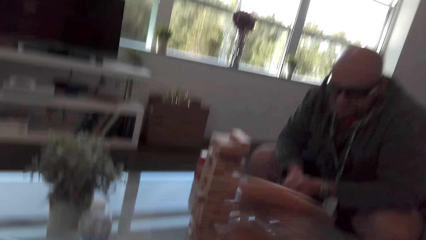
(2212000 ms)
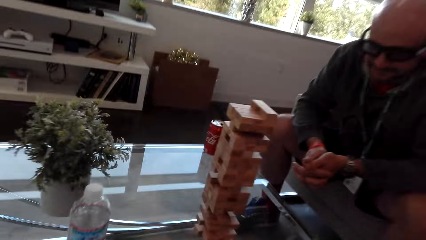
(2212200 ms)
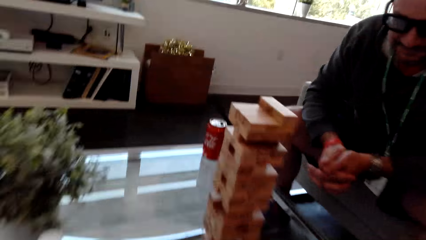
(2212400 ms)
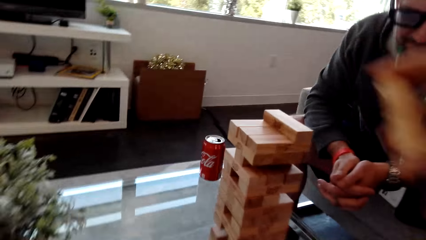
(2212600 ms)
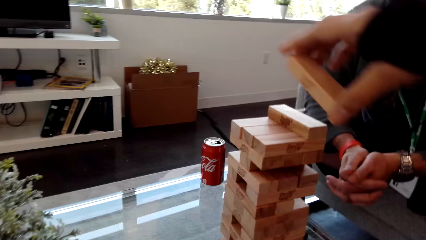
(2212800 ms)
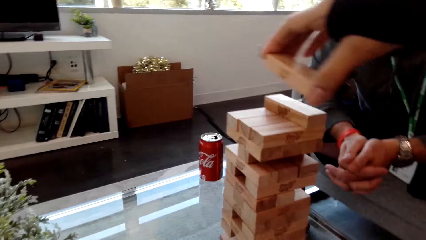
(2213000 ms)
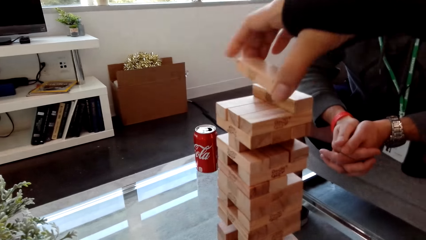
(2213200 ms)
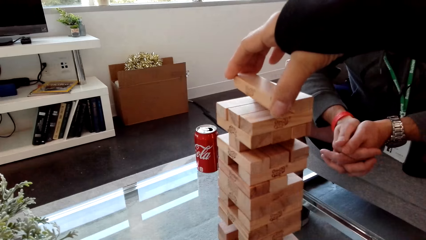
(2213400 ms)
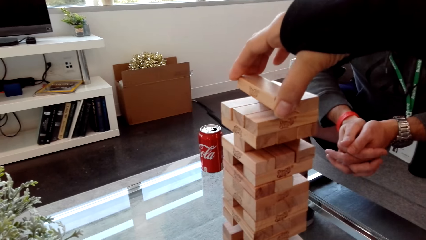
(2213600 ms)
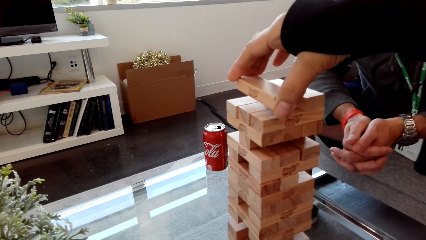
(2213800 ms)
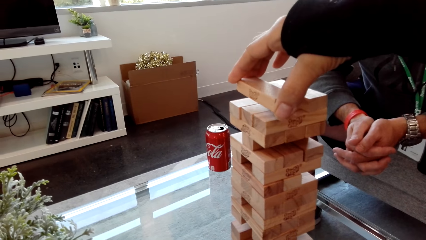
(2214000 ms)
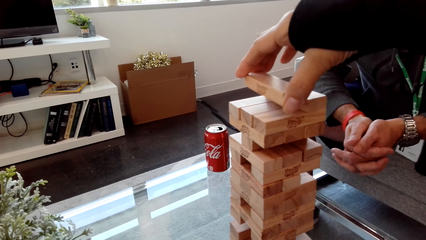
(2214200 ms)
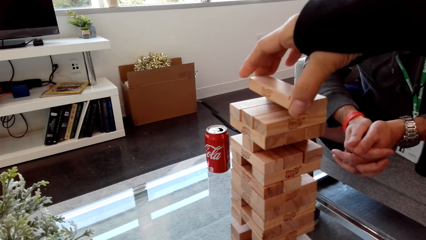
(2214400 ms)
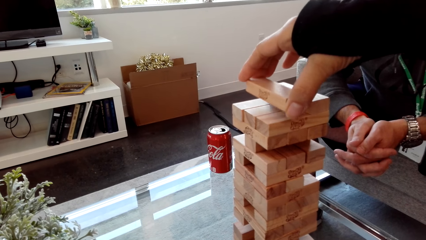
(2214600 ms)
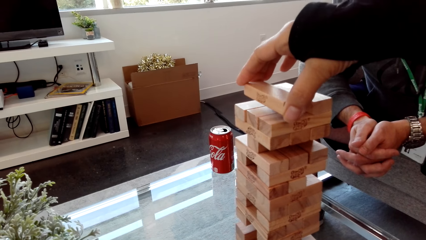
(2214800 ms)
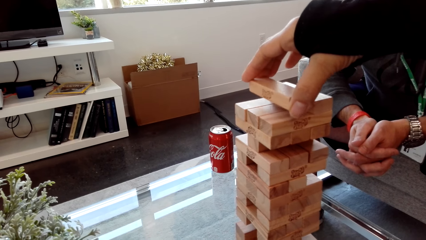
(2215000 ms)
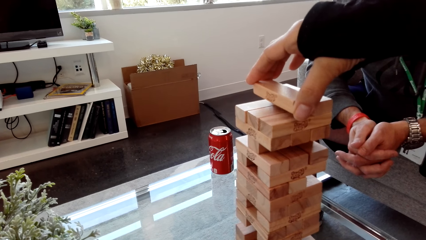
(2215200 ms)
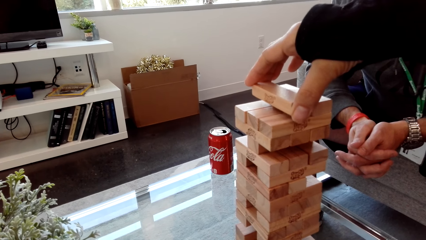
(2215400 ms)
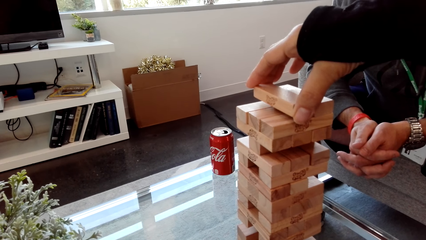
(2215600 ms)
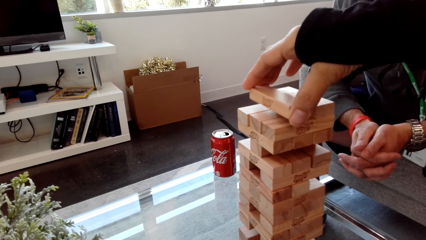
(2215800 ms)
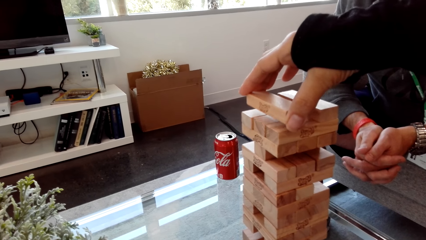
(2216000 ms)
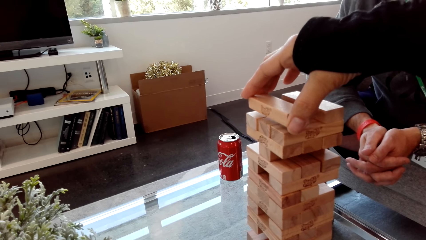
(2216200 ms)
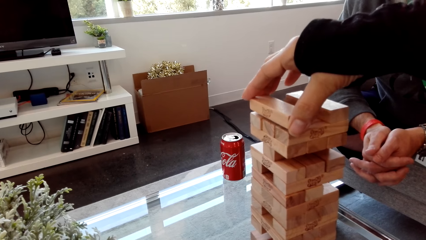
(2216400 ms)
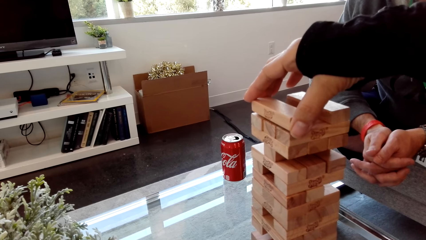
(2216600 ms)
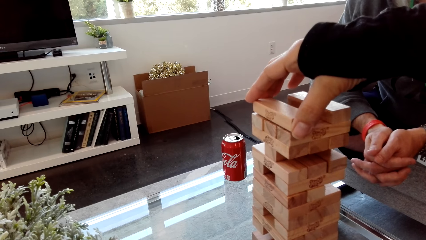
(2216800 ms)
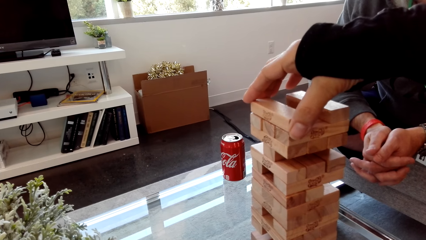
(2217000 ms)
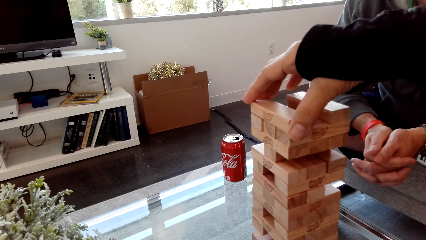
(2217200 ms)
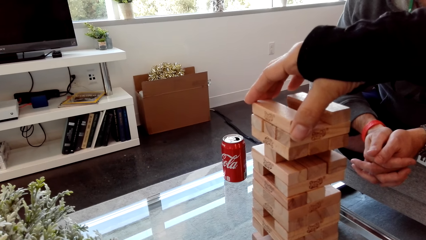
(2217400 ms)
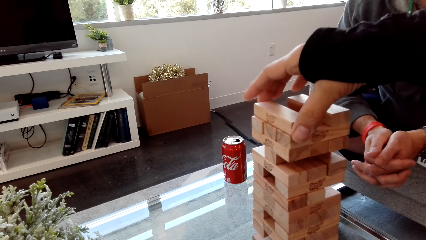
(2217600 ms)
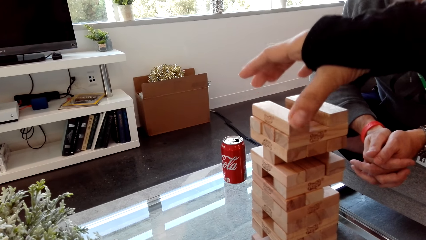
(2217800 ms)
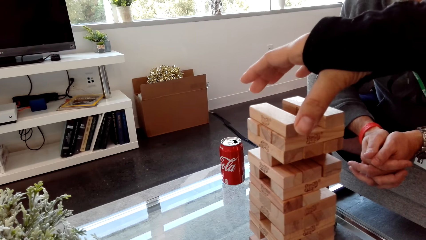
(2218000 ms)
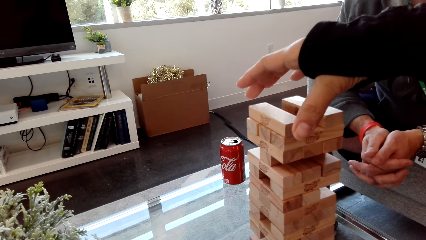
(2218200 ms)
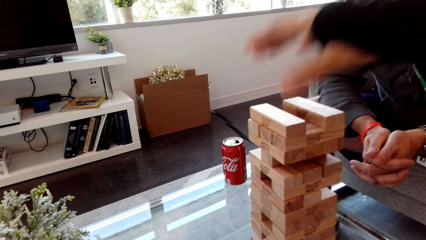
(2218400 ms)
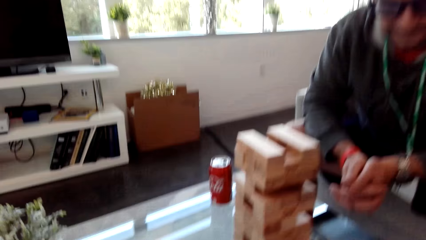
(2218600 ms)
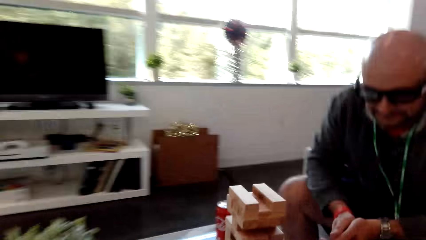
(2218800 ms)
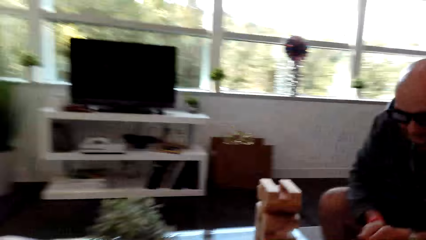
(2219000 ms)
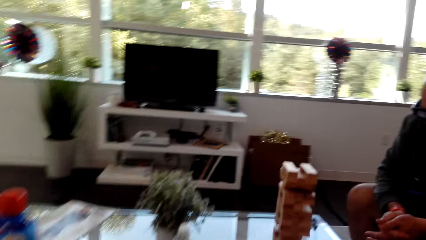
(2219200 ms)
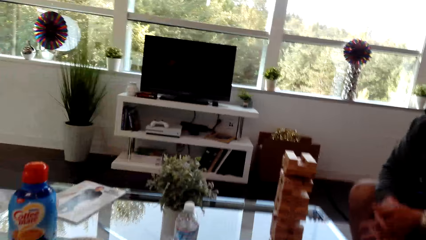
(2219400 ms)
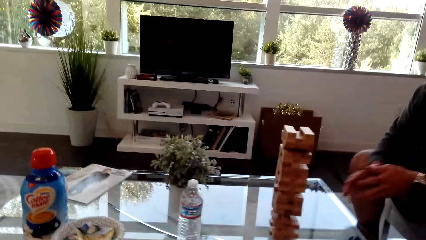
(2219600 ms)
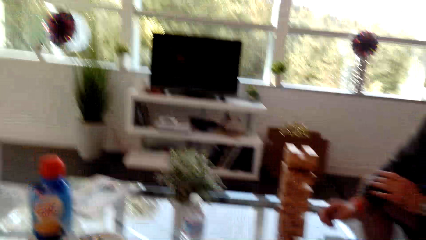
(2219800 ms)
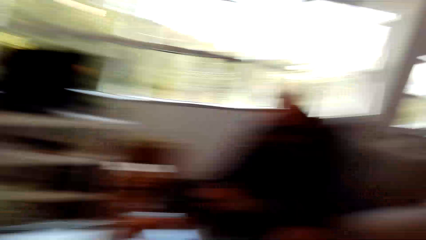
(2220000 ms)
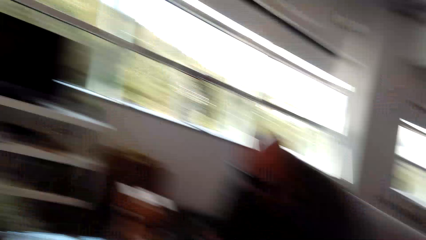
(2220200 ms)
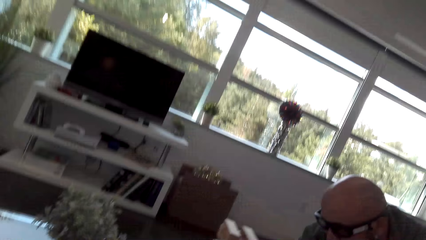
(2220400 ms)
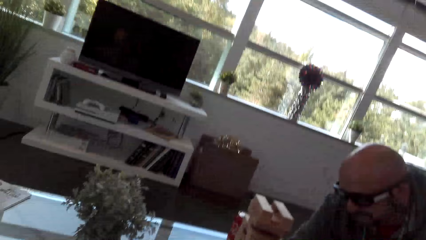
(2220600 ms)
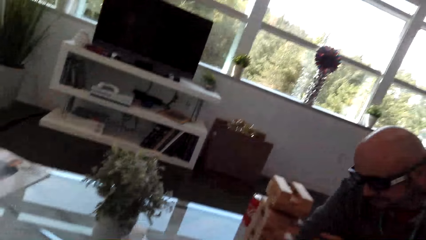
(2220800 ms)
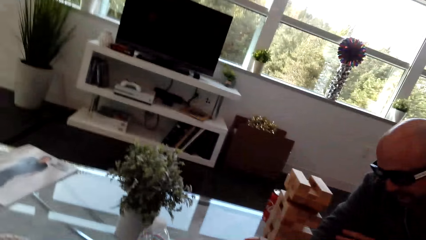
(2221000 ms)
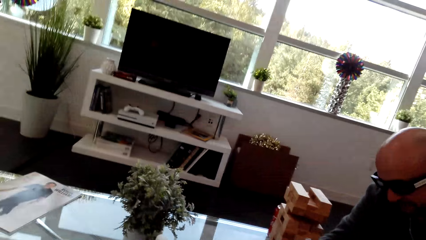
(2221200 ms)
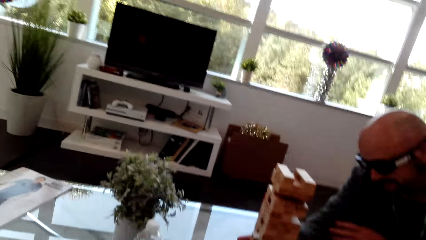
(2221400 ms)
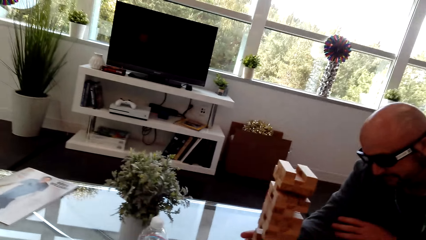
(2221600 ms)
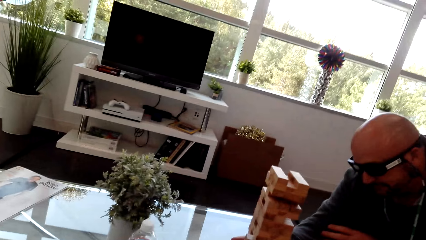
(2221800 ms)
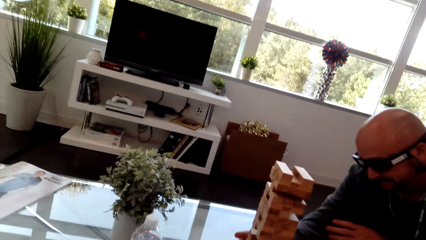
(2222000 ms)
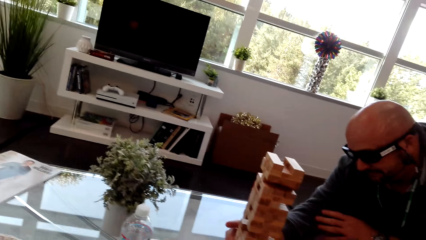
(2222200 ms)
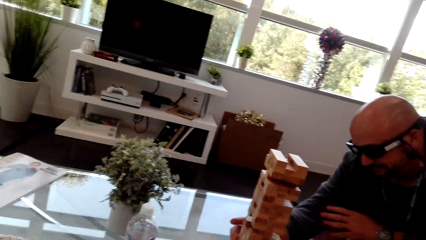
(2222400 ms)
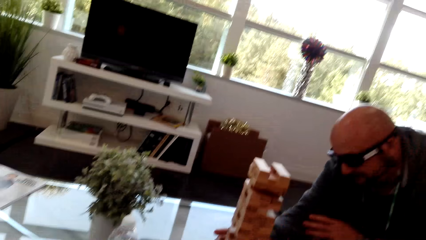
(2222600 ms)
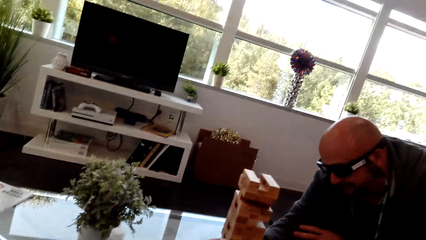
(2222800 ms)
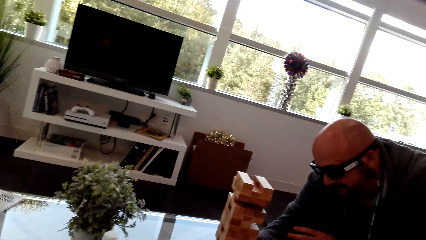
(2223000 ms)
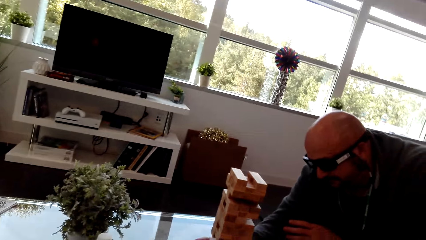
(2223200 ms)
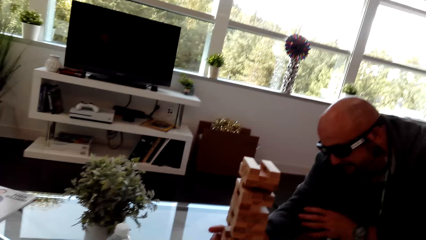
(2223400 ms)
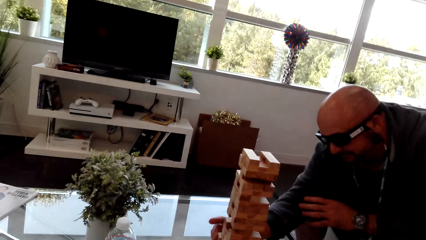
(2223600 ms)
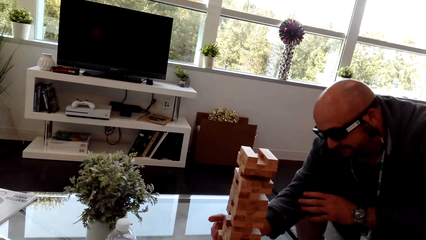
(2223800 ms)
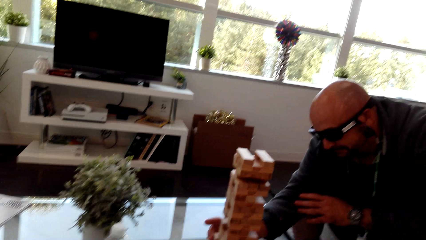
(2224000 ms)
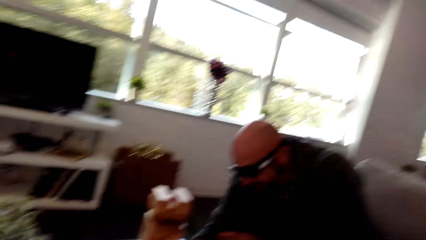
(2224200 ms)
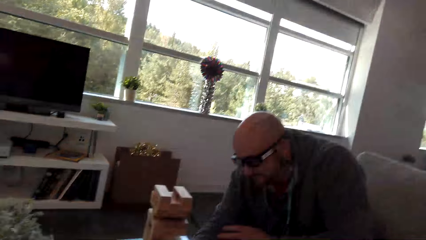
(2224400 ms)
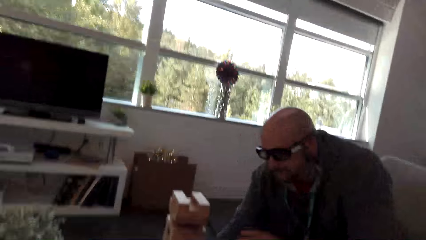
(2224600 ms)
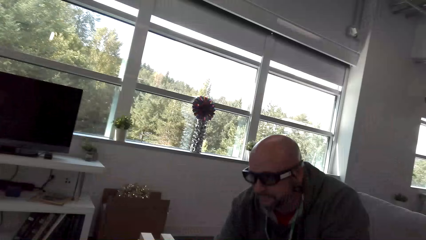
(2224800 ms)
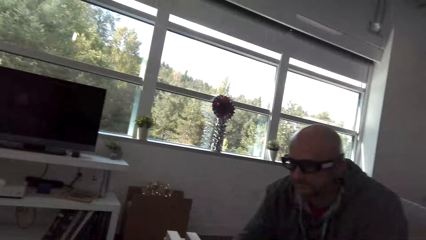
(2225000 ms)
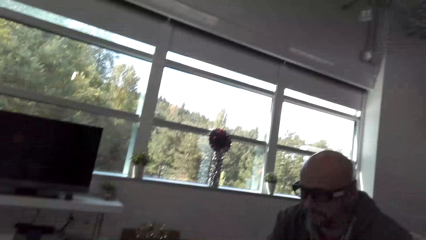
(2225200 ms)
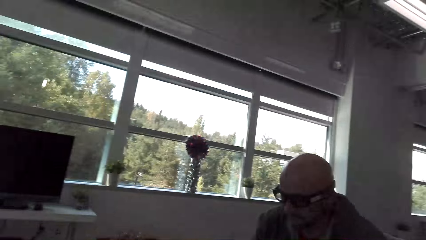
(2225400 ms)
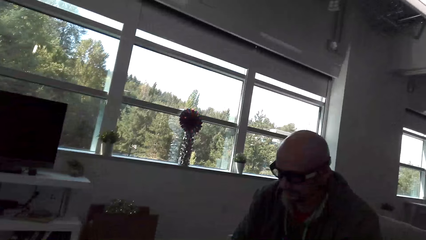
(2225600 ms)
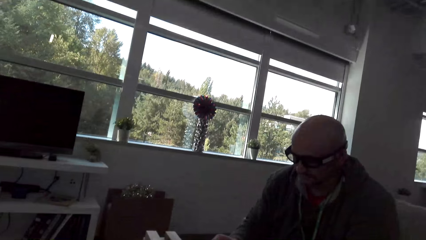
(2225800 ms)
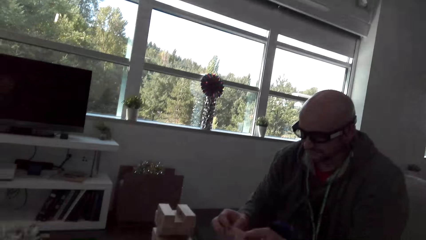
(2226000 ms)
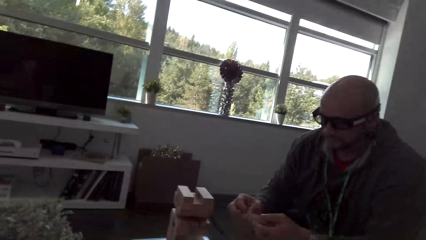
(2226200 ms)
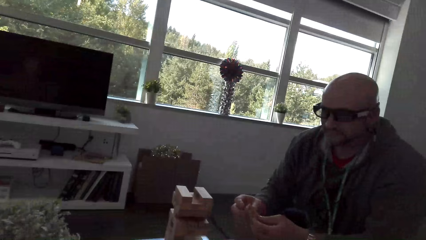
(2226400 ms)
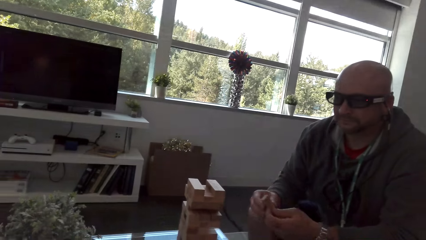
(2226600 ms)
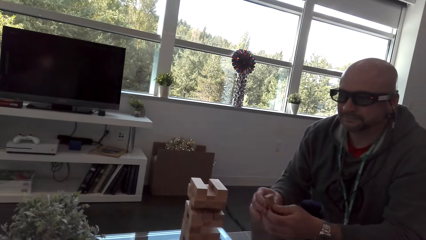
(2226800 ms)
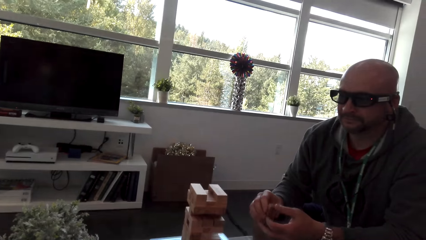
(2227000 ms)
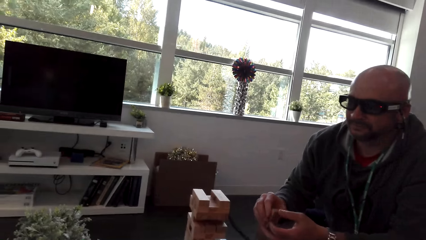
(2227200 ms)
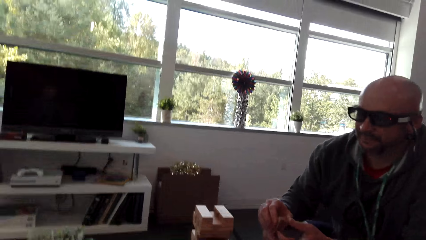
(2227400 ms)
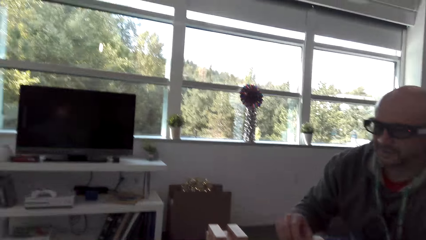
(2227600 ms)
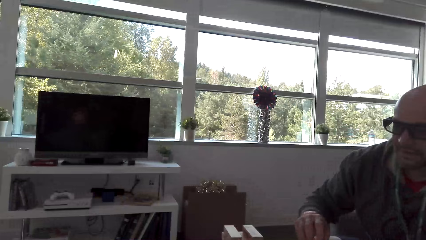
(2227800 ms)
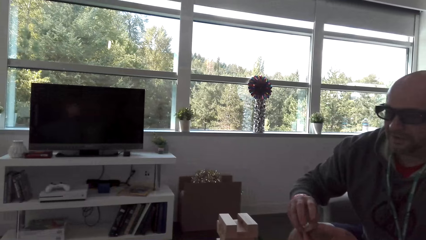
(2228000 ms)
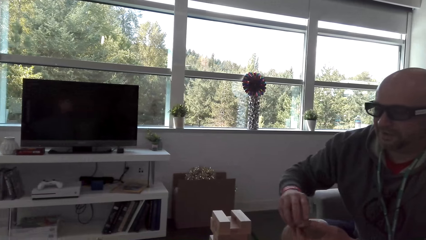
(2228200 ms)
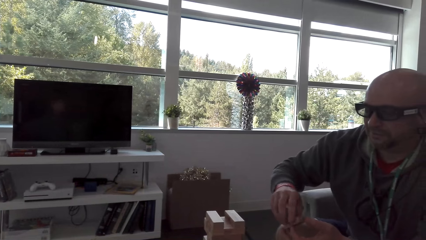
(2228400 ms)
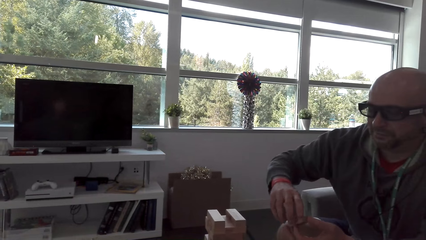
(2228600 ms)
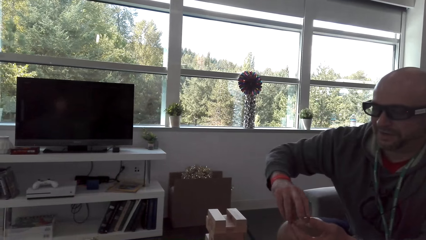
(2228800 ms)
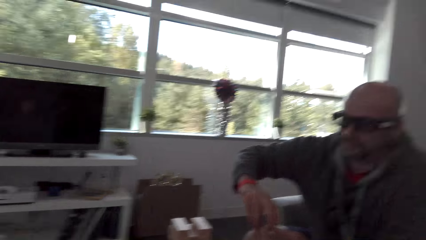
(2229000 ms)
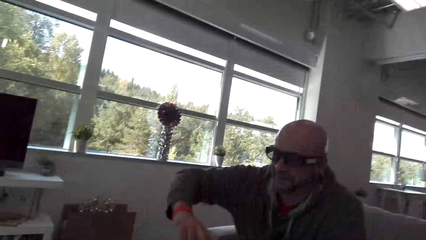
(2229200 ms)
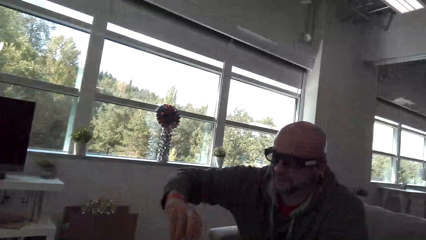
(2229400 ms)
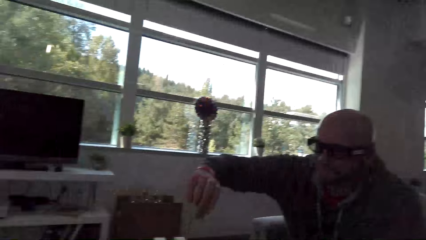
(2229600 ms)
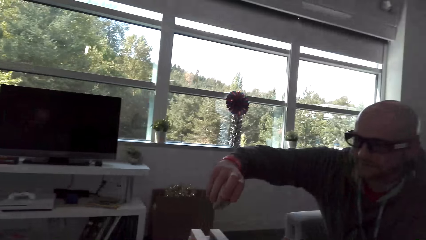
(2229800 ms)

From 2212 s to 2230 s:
The camera wearer puts the block on top of the others. They remove their hand from the blocks. A man removes a block. The man plays a stacking block game. The man holds the block with both hands.
